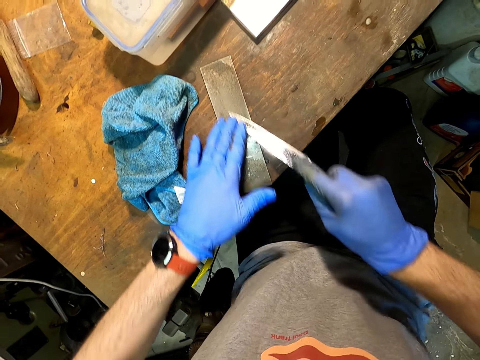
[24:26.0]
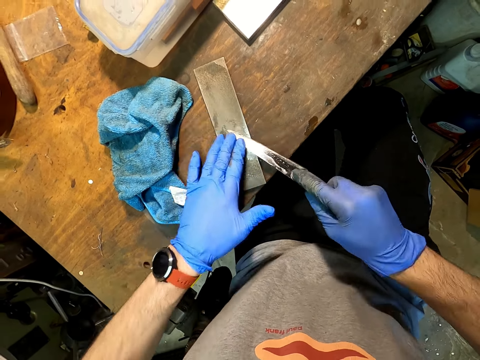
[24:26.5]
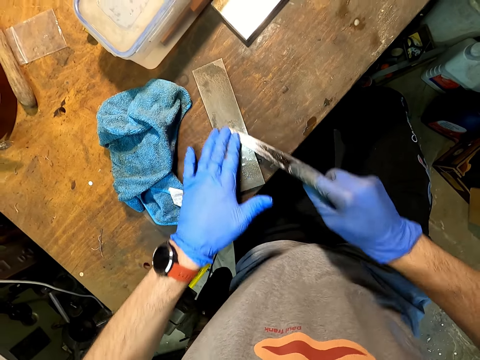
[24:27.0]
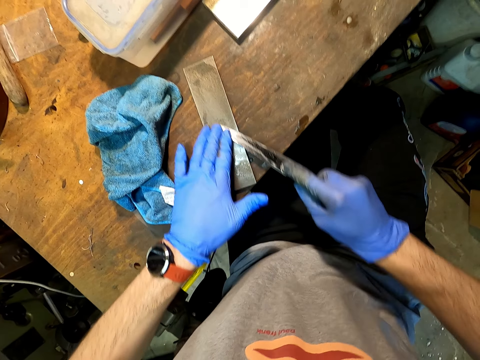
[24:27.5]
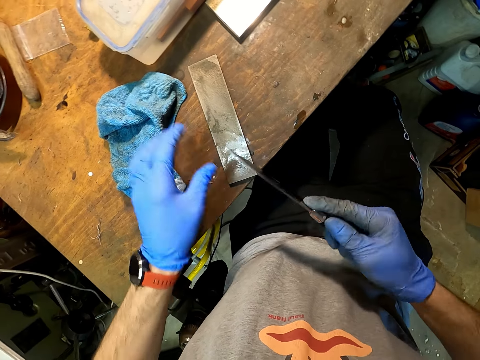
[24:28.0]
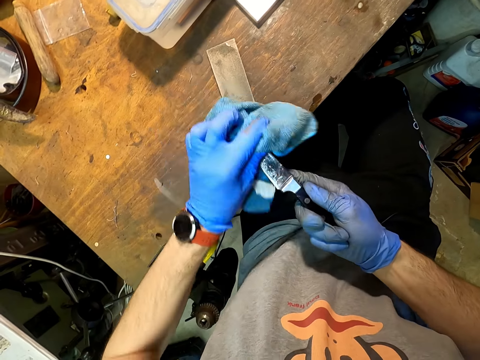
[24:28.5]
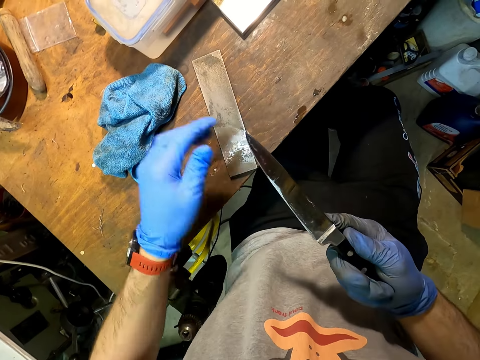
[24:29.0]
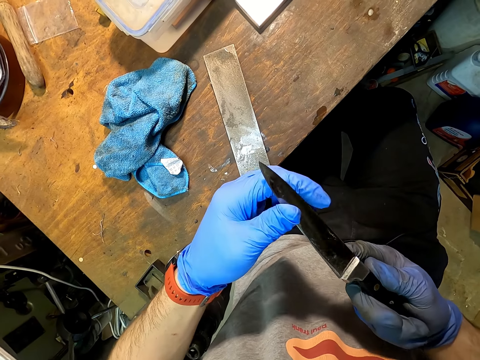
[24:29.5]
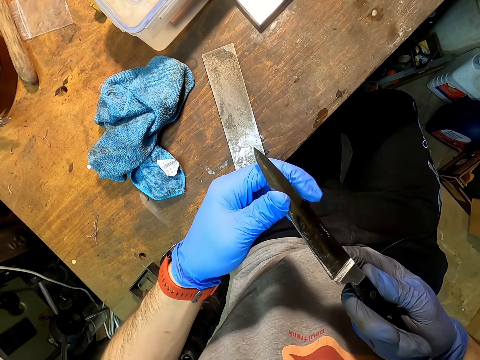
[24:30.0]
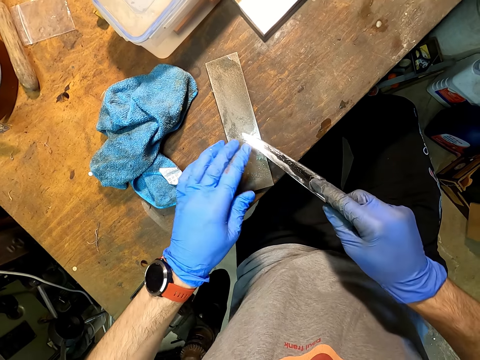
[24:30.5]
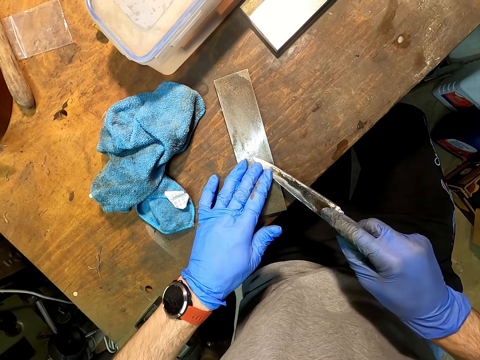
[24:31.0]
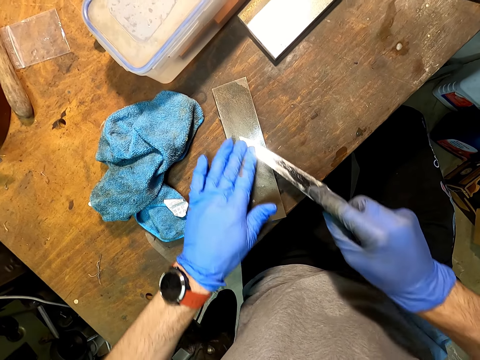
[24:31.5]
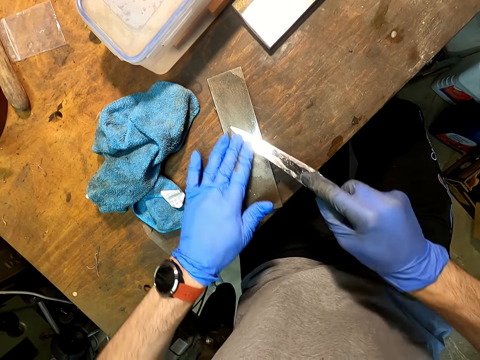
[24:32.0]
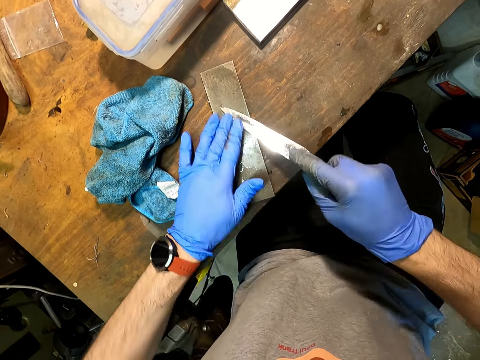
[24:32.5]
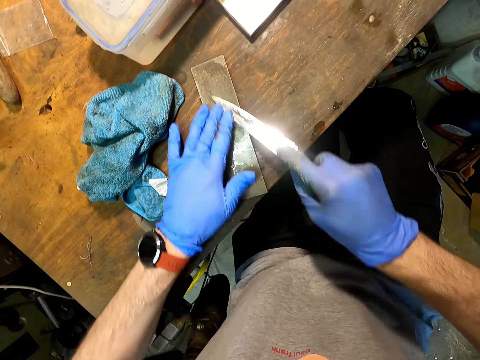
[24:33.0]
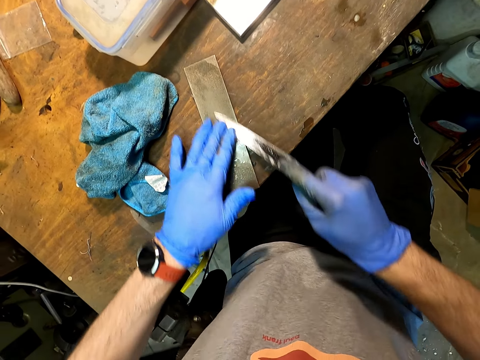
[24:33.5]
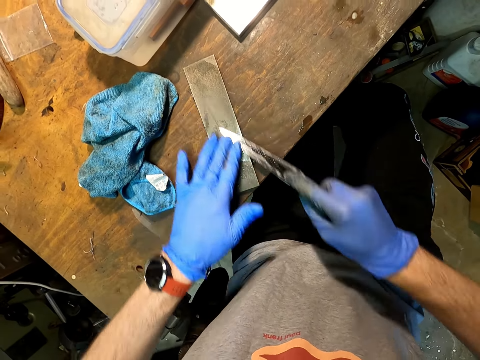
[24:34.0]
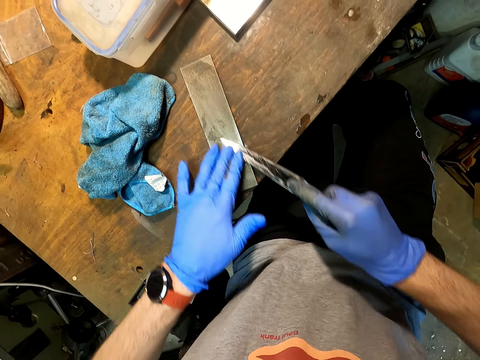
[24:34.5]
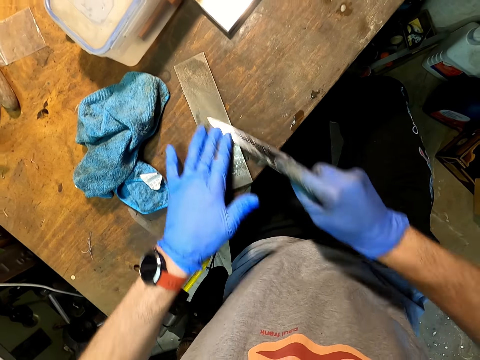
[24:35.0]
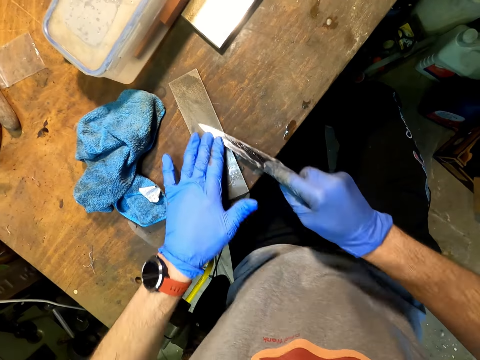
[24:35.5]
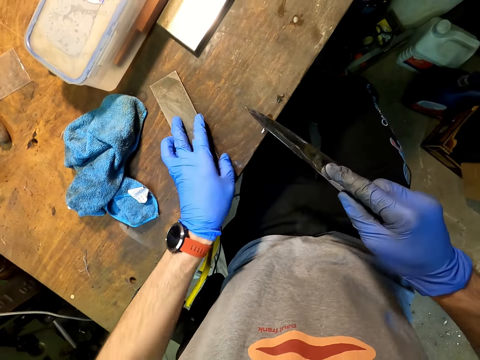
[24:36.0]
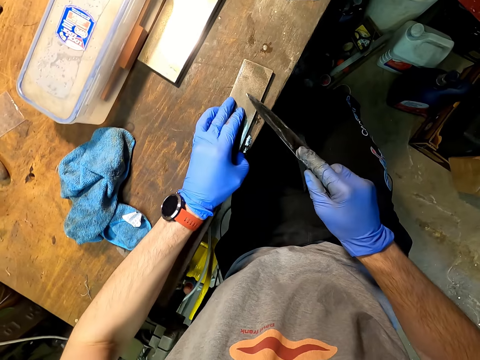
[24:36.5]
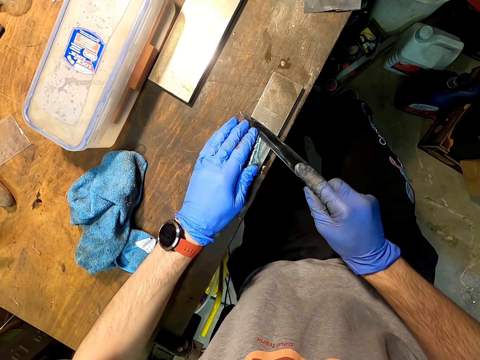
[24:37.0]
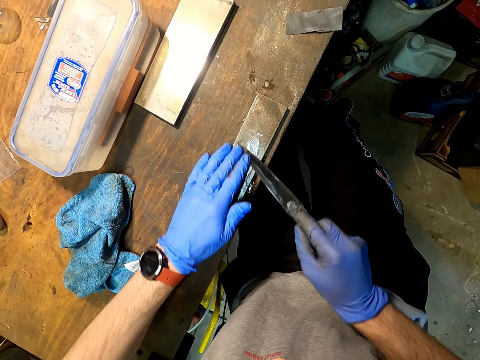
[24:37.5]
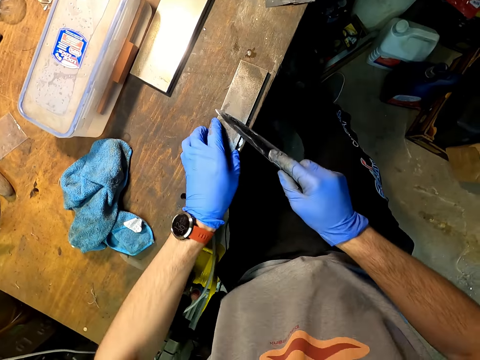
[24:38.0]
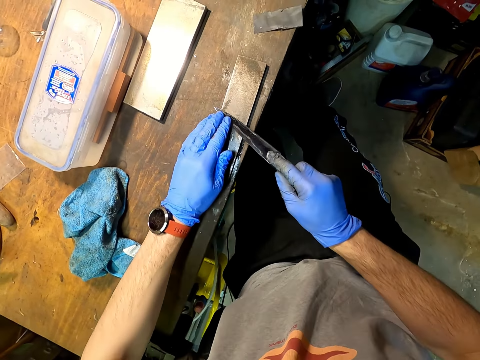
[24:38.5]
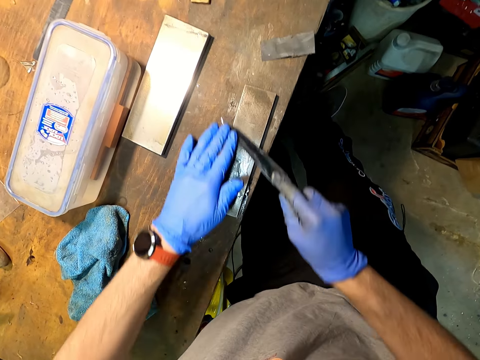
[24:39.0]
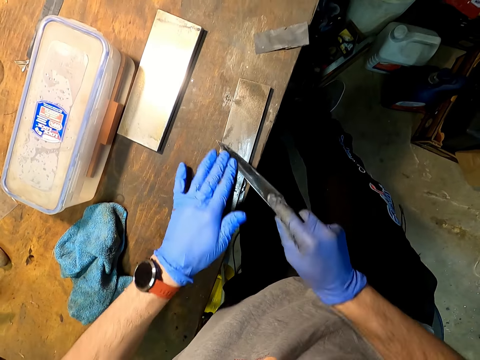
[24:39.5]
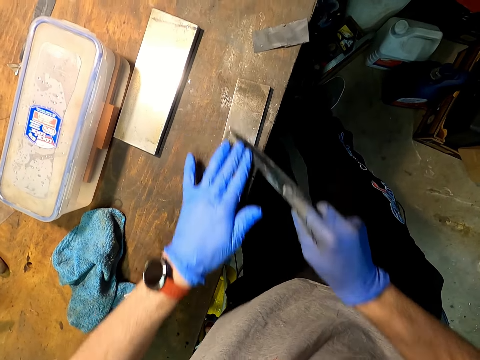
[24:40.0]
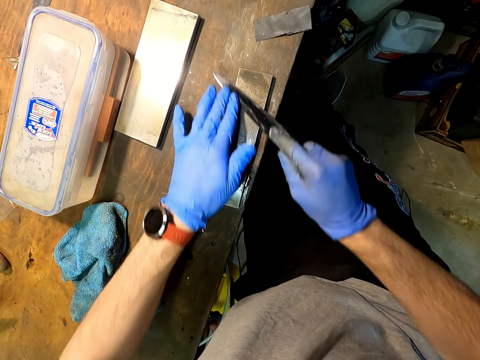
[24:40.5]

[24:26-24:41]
The camera wearer wipes the knife with a towel. They look at the knife. They sharpen the knife with a sharpening stone.

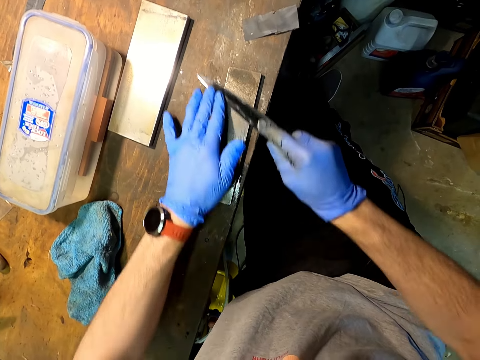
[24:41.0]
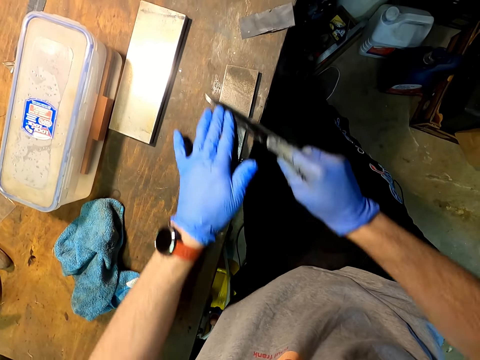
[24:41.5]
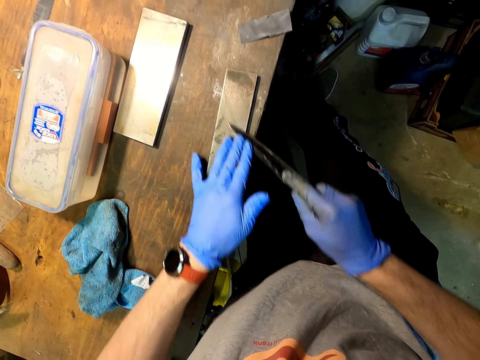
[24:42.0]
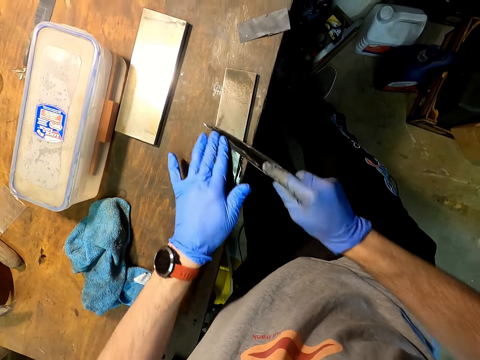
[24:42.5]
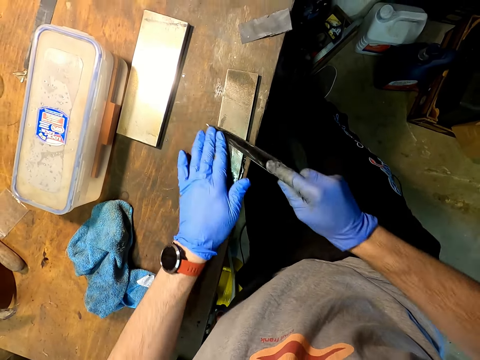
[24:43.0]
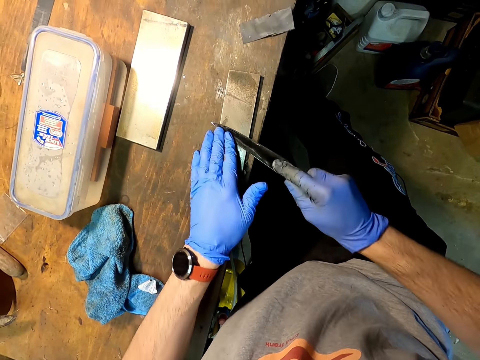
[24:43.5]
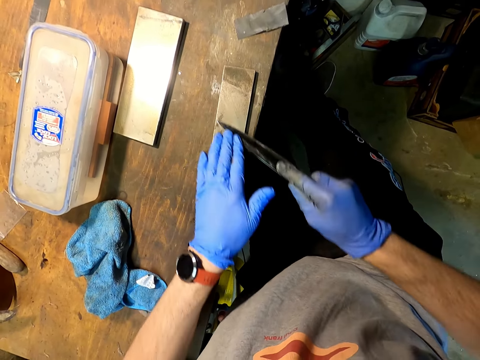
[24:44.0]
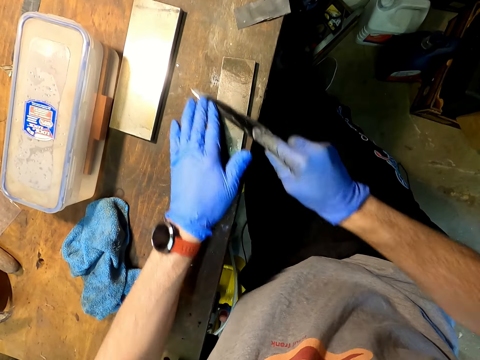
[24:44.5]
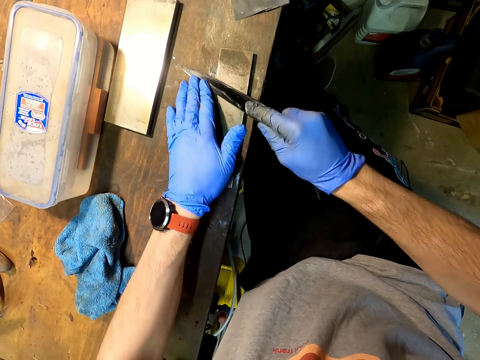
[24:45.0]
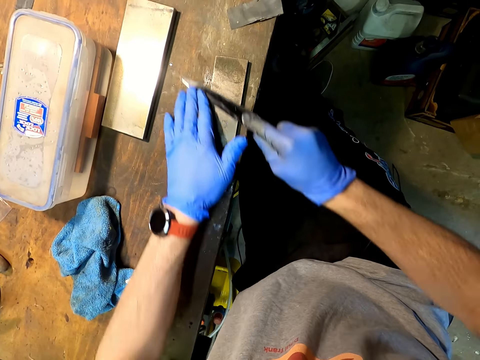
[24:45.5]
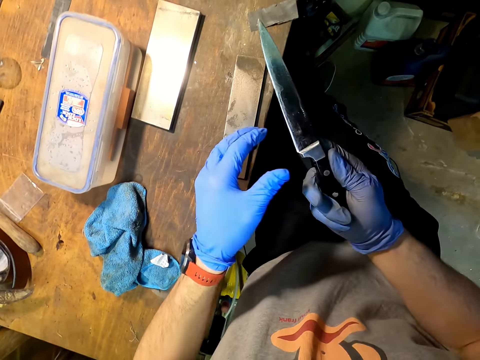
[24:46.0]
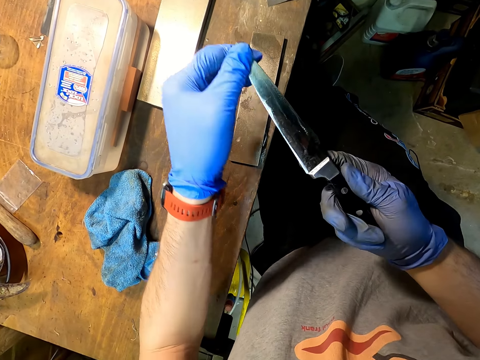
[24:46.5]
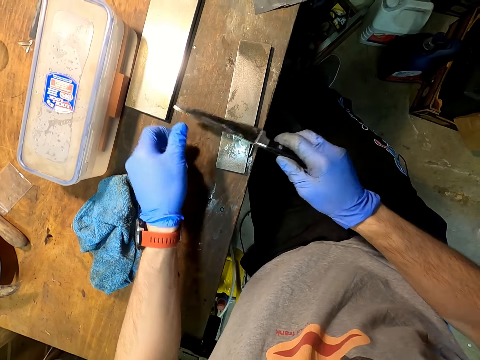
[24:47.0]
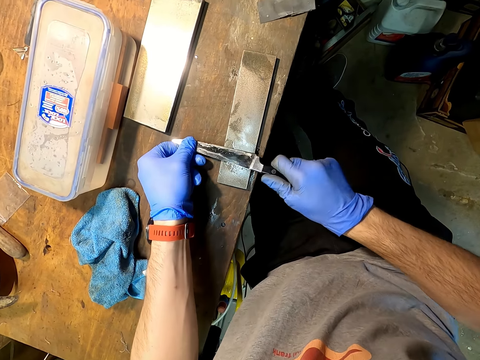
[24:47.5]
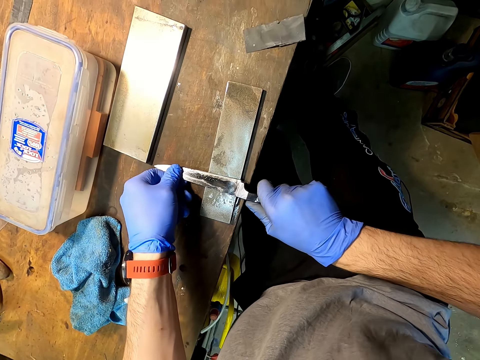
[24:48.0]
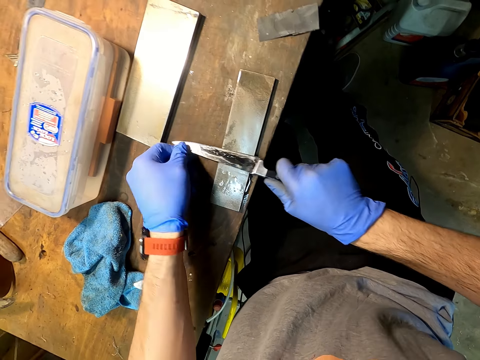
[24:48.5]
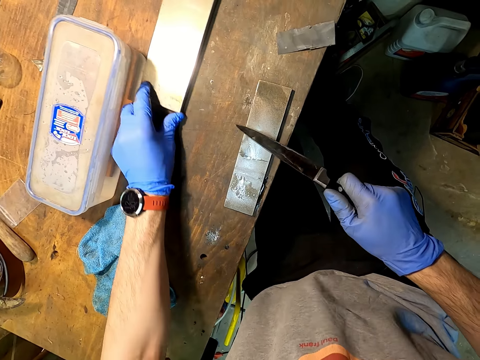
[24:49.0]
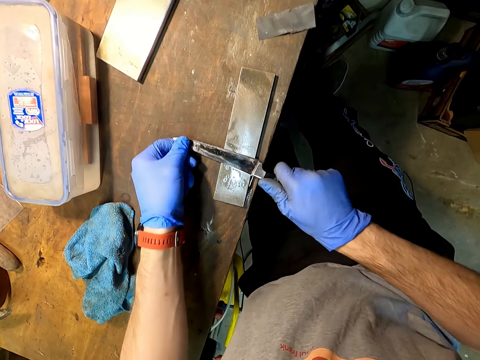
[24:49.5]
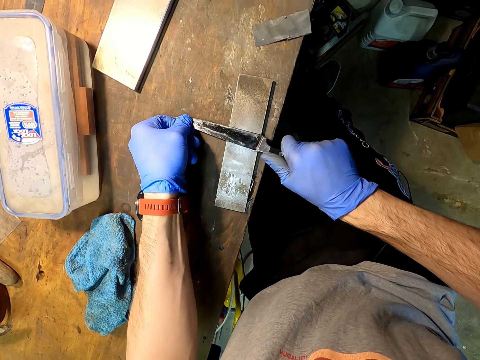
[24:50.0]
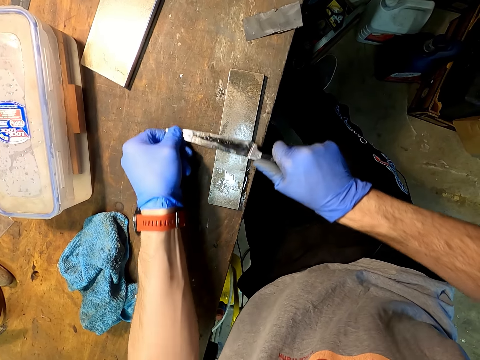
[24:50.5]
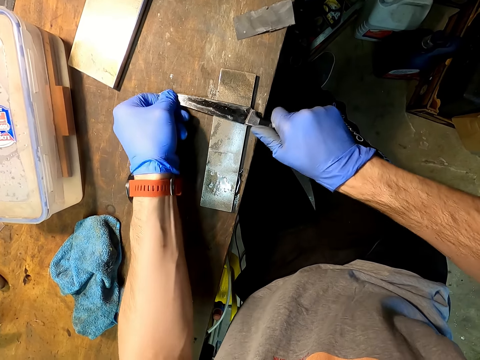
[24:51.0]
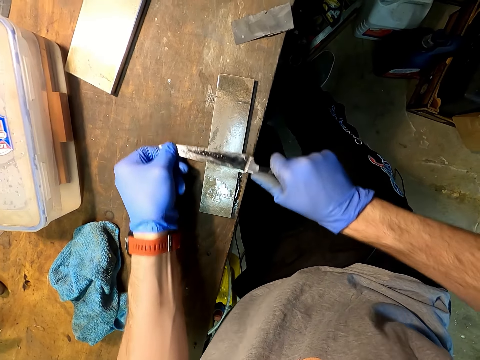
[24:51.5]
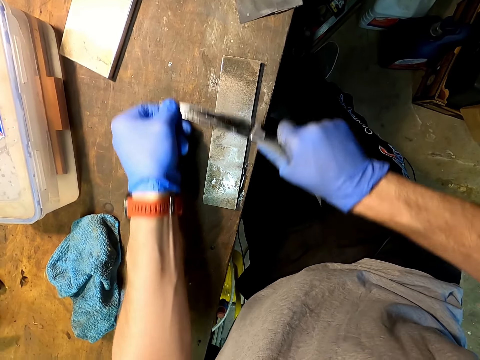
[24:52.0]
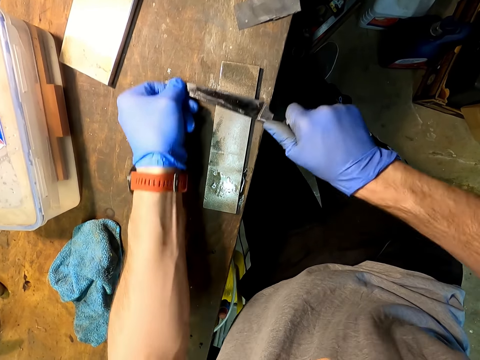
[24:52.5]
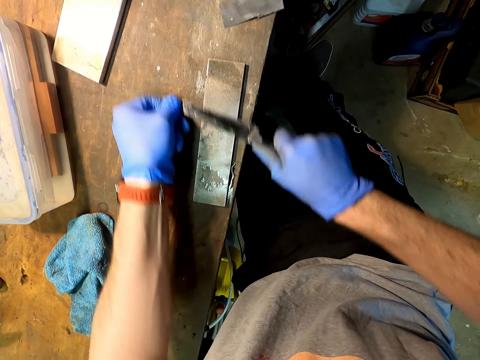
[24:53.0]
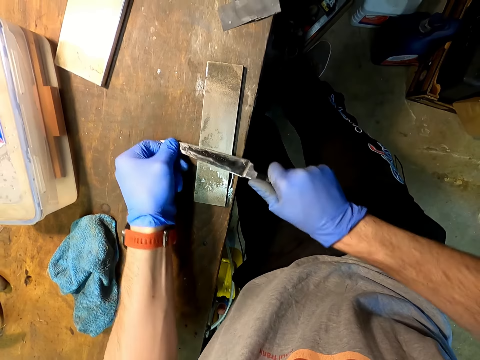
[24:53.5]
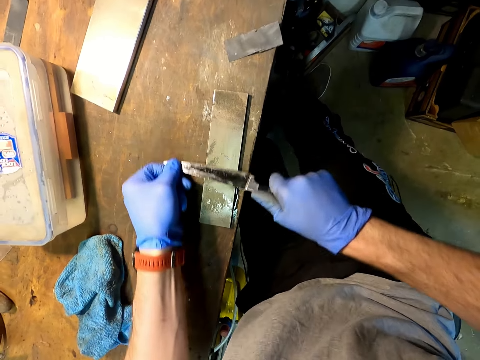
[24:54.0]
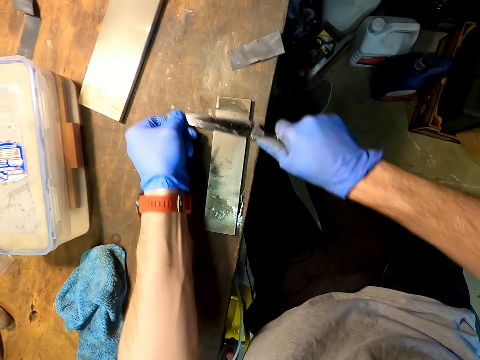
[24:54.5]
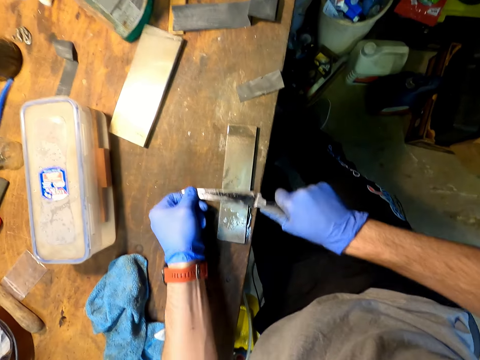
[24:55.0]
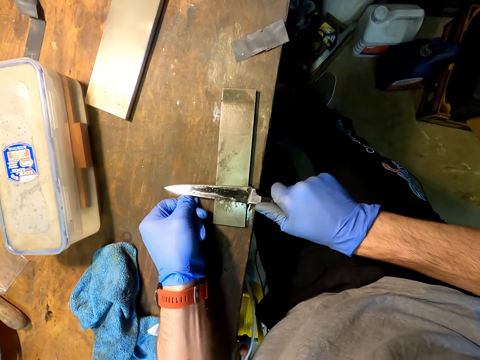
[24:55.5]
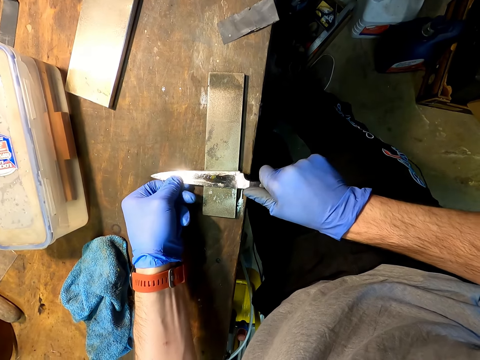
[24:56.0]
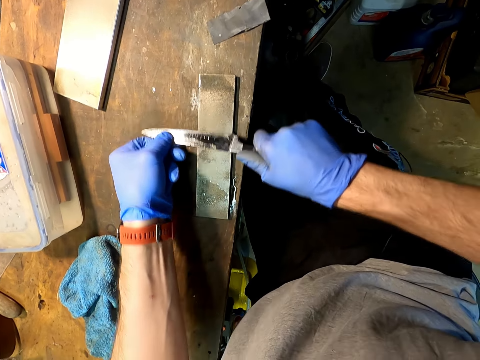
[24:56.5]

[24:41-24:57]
The camera wearer looks at the knife. They sharpen the knife with a sharpening stone.
